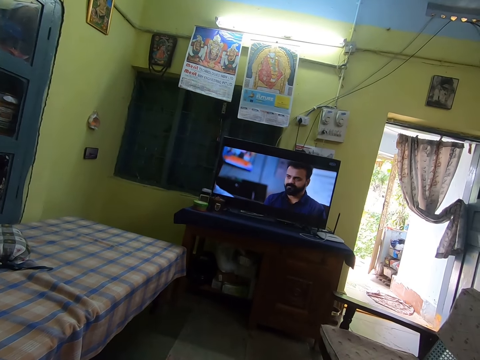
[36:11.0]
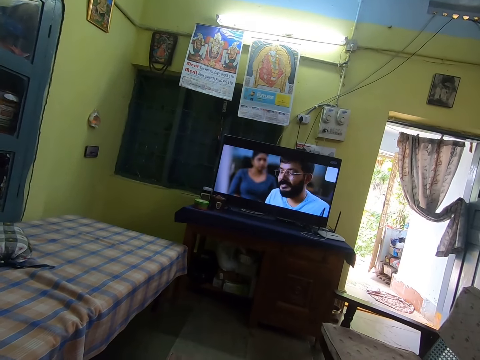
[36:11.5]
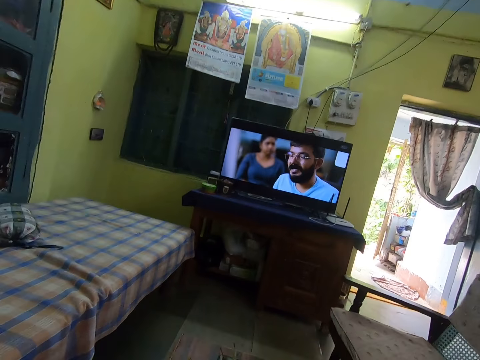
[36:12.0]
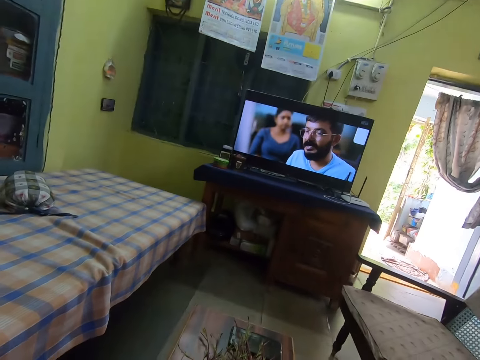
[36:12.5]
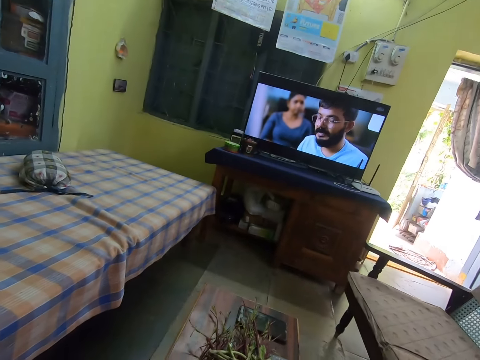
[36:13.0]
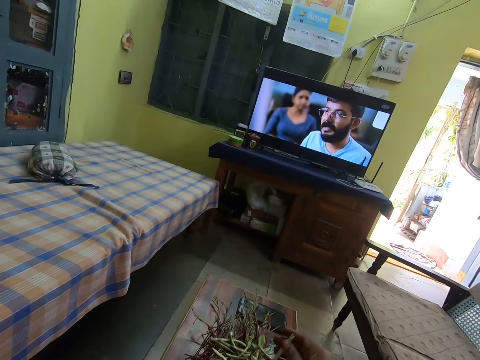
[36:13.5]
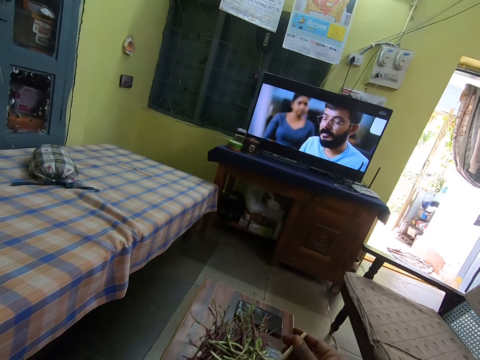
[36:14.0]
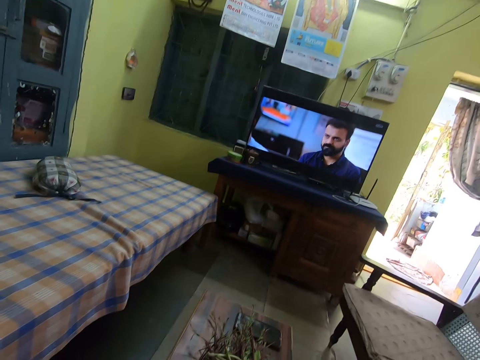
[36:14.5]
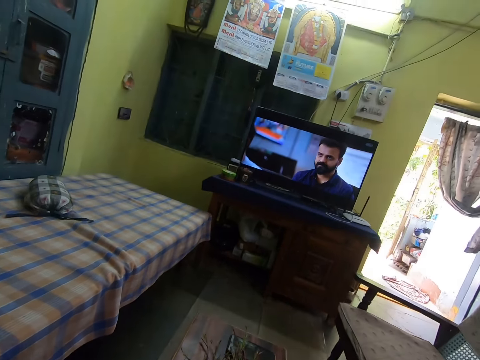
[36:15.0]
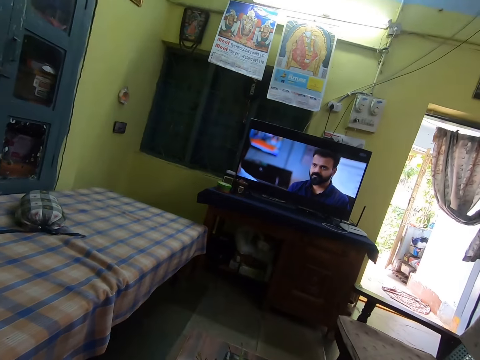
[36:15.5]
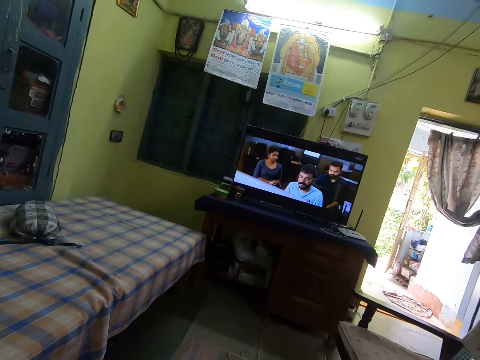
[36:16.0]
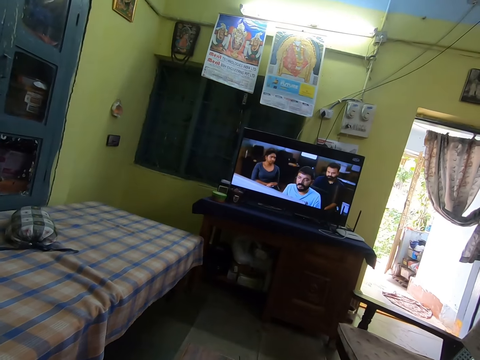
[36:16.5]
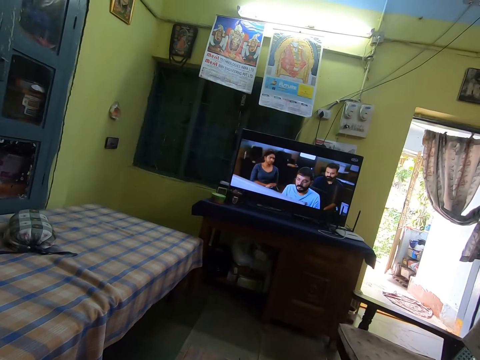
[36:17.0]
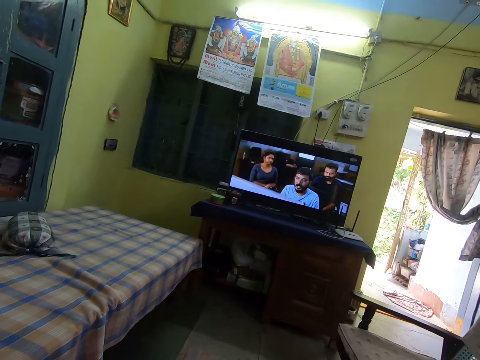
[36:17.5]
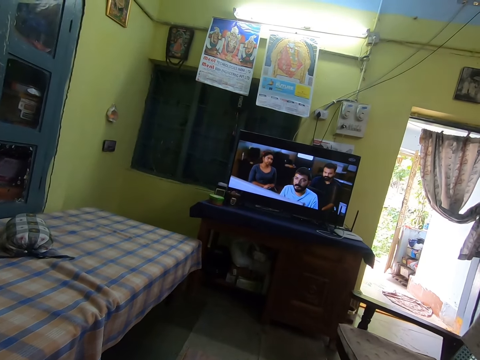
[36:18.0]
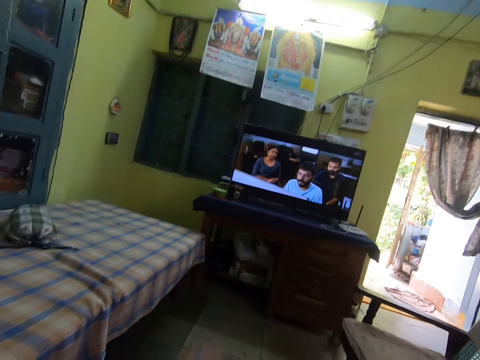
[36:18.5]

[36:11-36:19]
The camera wearer picks a bean pod from the basket on the table with his right hand.

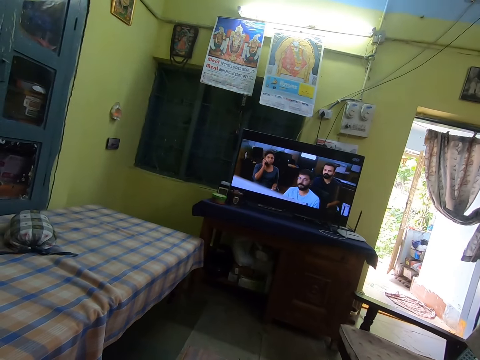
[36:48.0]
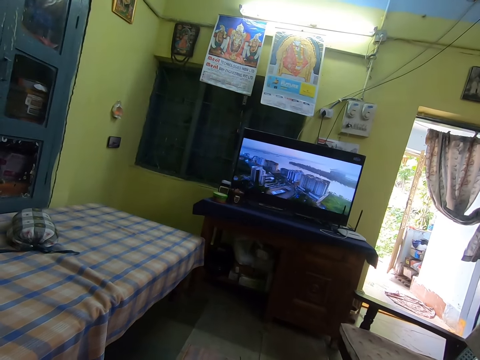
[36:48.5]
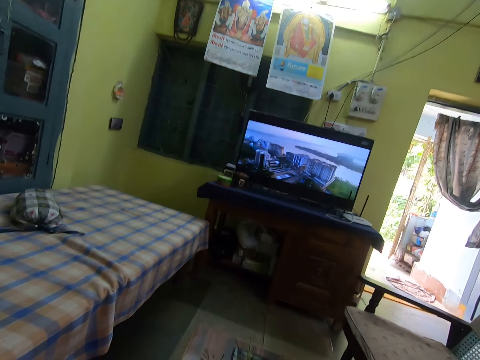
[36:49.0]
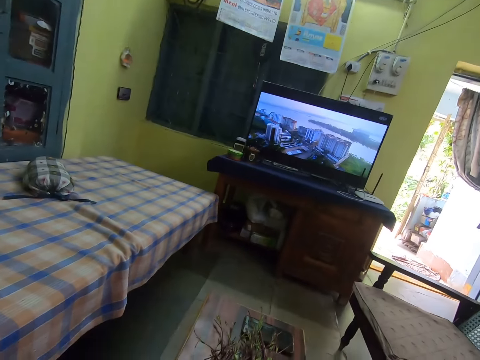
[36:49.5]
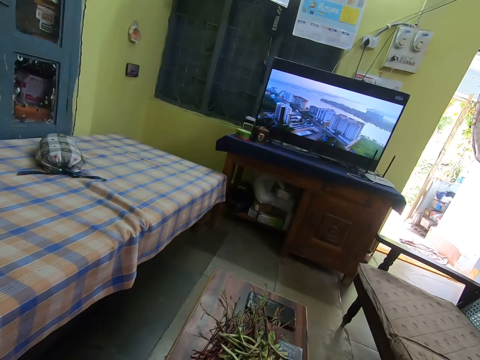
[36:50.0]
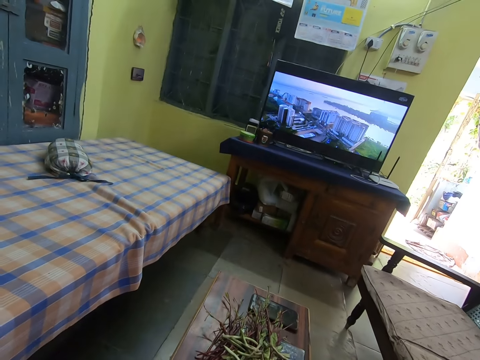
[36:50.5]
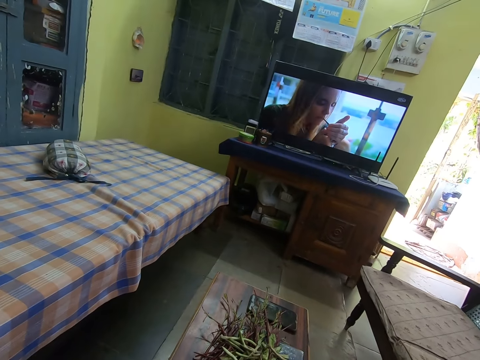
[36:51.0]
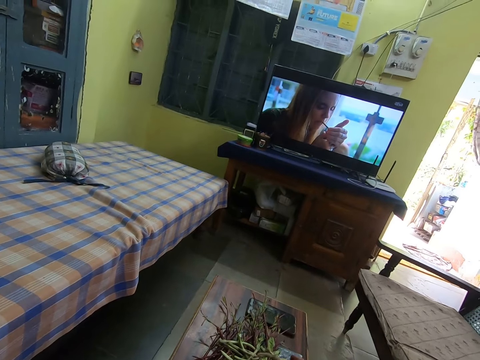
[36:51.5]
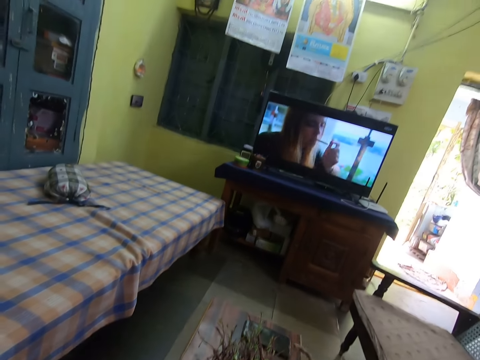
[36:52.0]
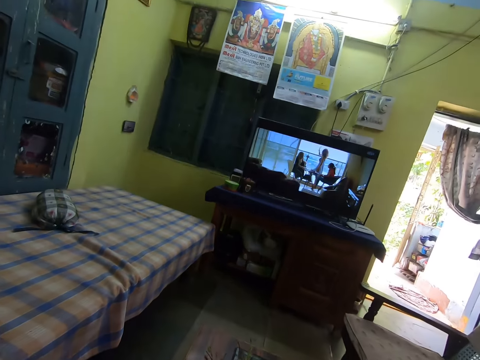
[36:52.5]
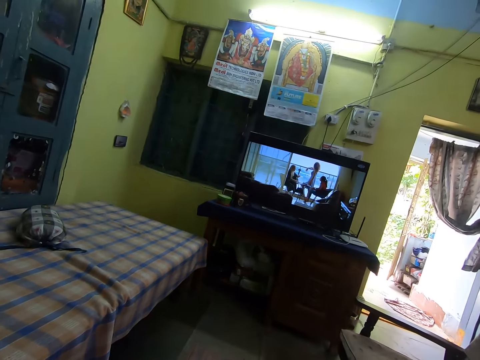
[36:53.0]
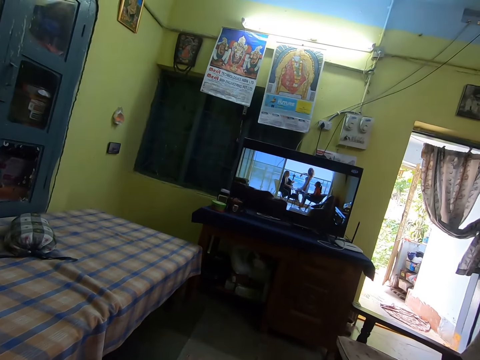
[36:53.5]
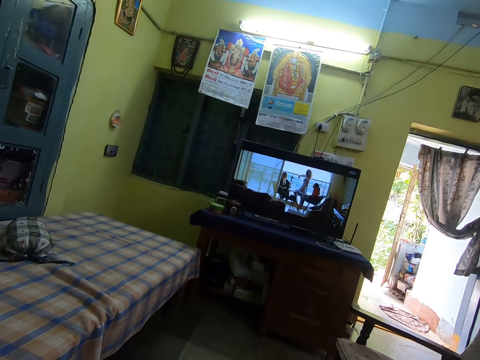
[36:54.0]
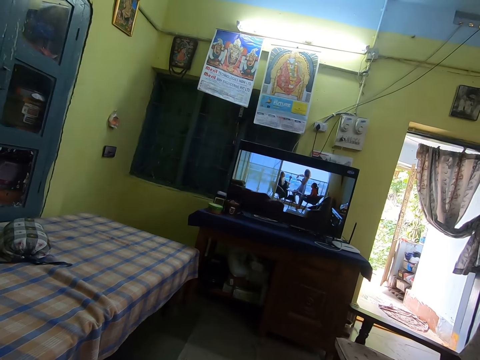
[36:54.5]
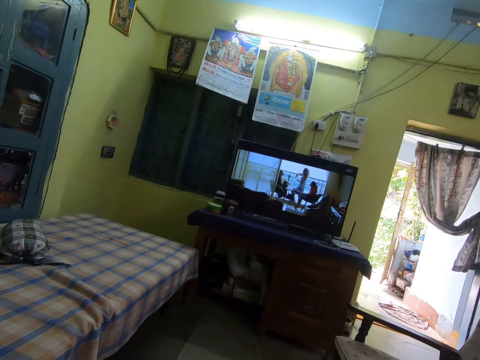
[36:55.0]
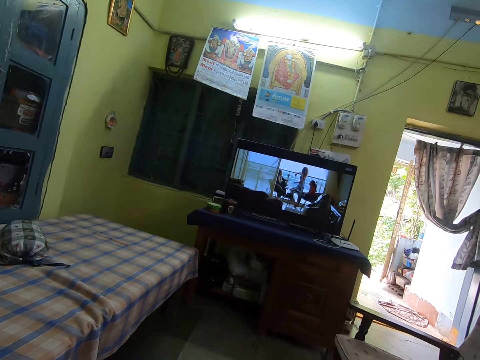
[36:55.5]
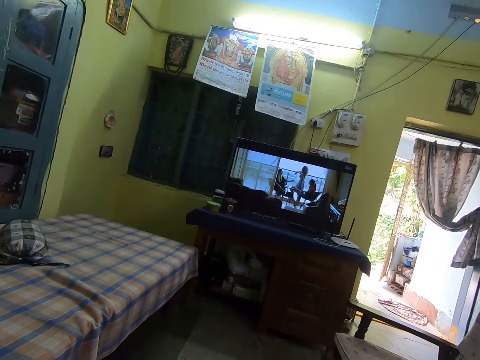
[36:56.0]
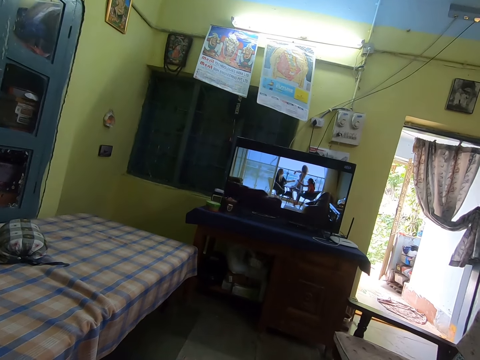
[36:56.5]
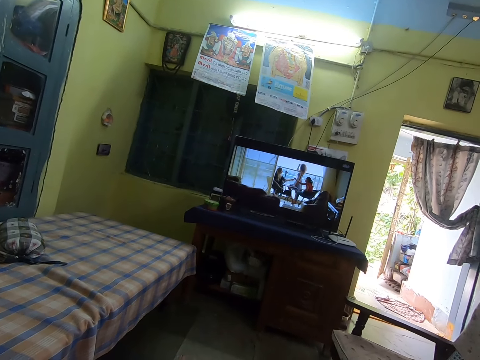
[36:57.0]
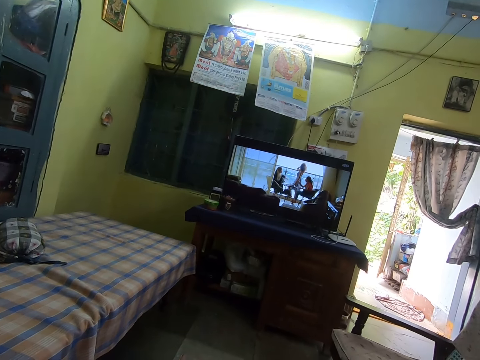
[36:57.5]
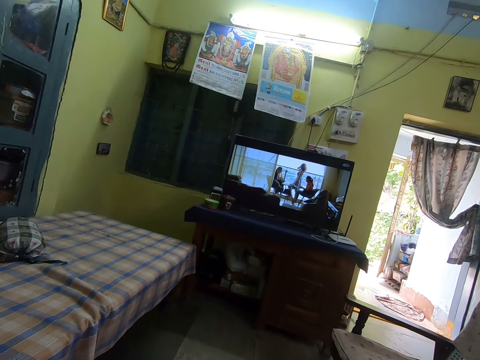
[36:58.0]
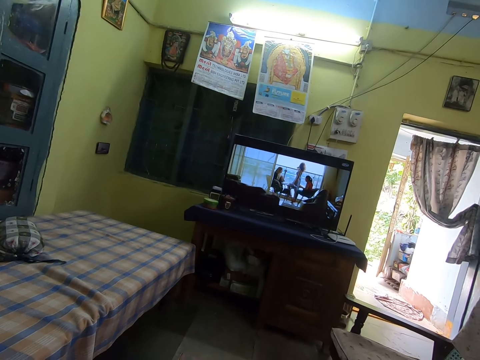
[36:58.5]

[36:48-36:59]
The camera wearer picks something from the table. They watch television.

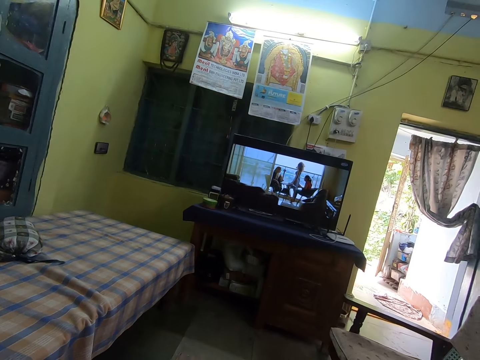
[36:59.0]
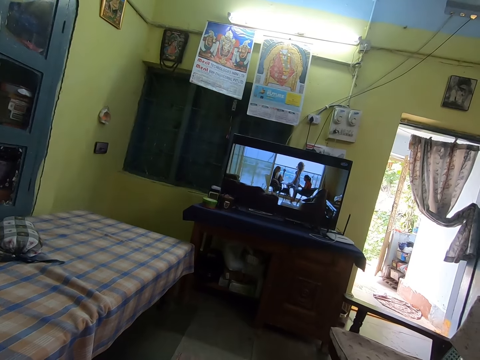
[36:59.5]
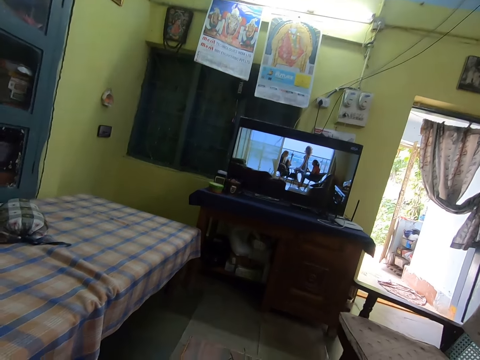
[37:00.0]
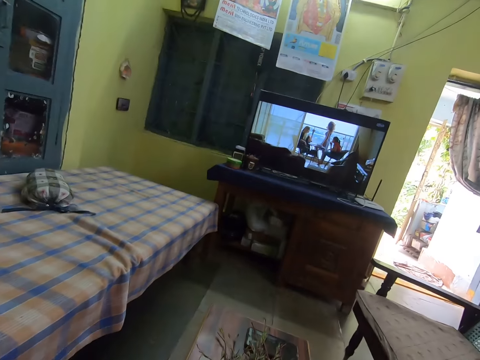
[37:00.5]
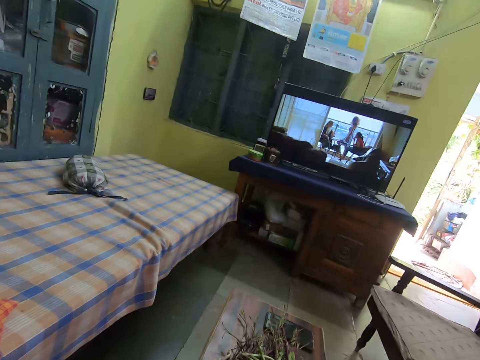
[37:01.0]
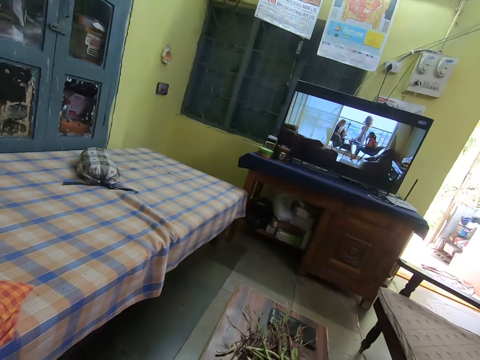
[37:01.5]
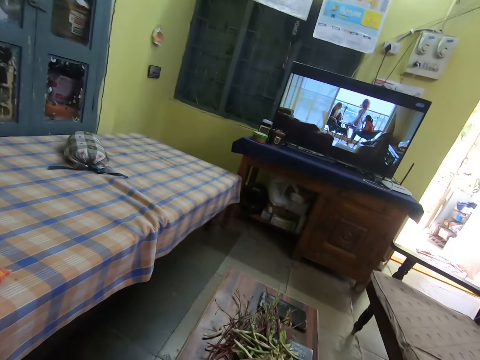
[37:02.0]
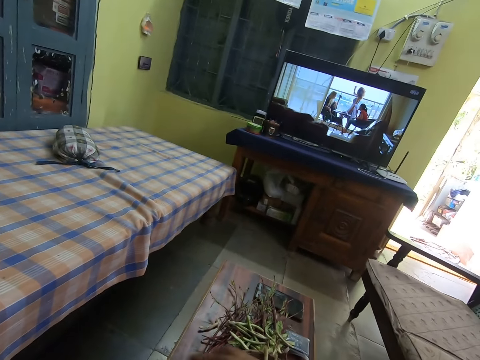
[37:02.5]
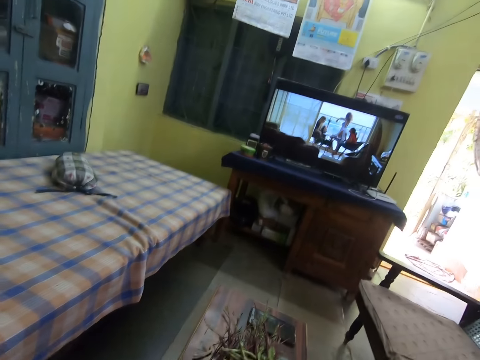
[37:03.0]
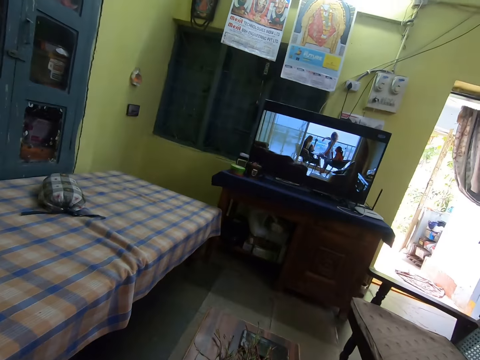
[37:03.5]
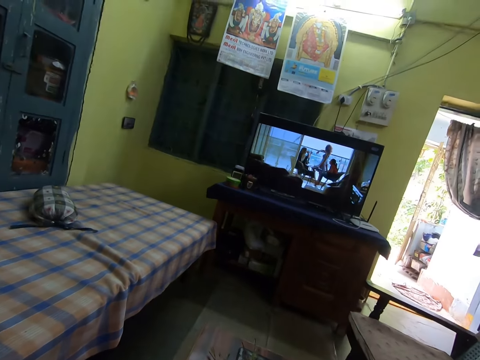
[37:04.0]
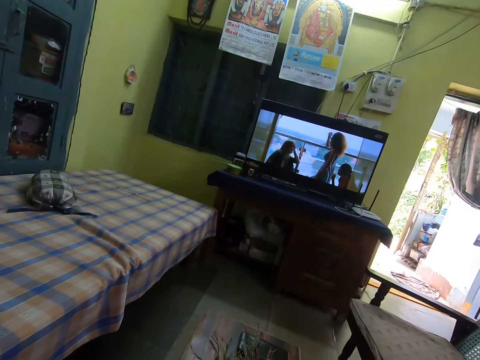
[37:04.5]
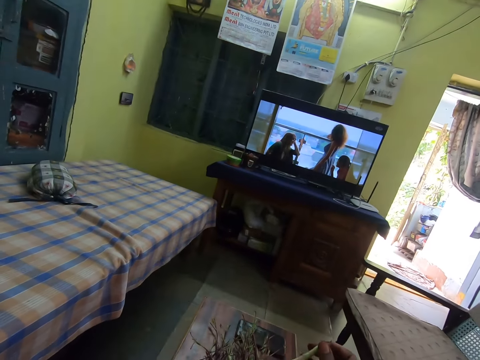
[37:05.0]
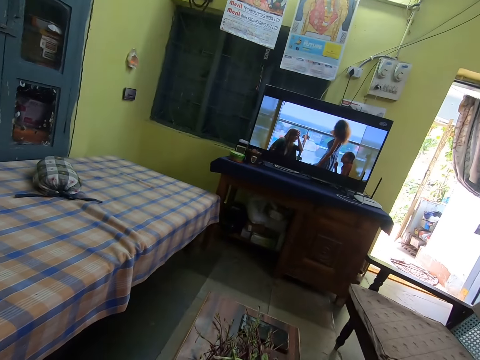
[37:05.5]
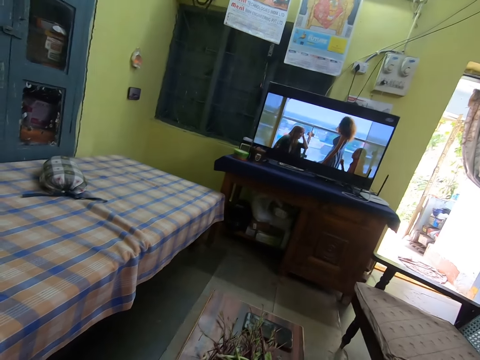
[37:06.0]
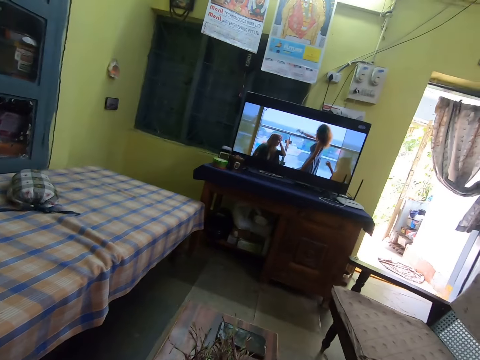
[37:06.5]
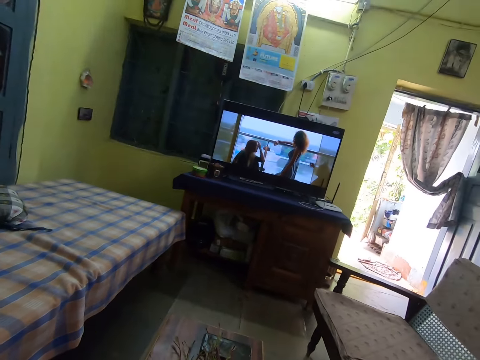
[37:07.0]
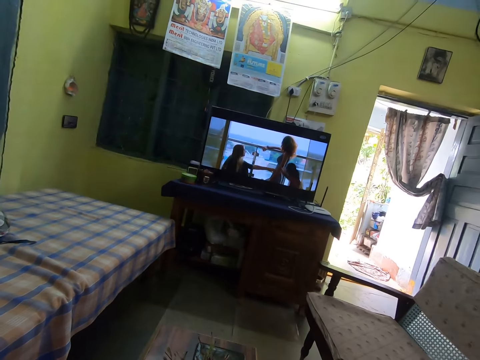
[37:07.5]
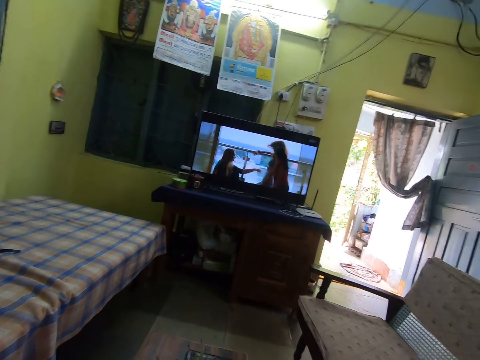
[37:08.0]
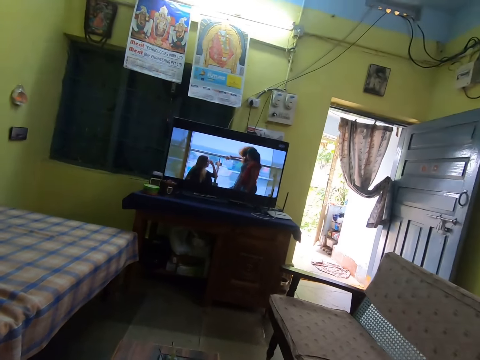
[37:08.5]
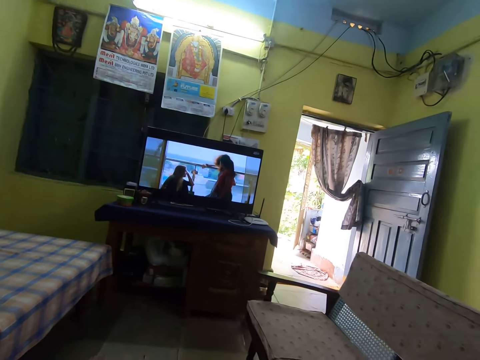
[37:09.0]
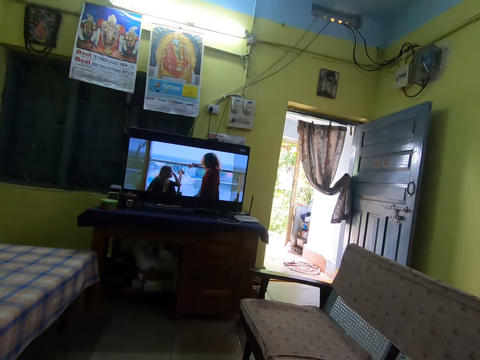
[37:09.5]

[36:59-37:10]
The camera wearer interacts with a woman.
